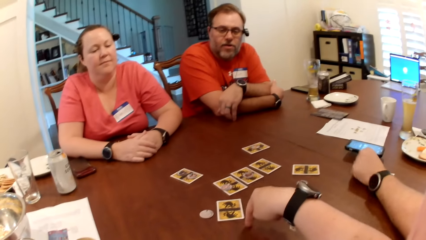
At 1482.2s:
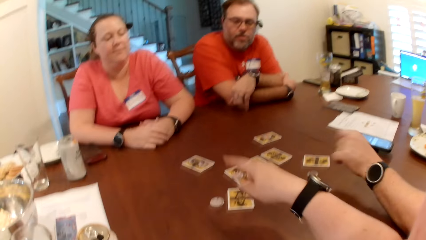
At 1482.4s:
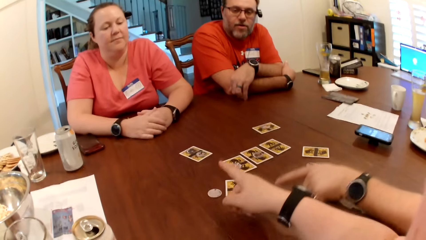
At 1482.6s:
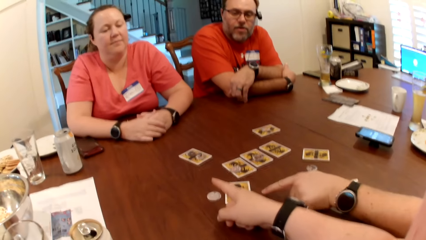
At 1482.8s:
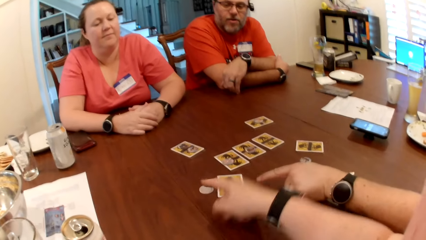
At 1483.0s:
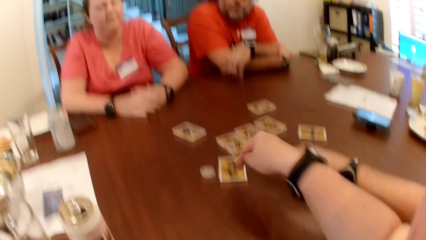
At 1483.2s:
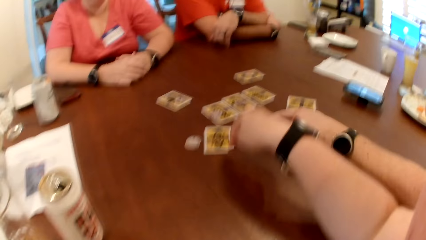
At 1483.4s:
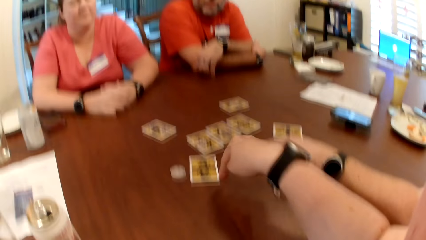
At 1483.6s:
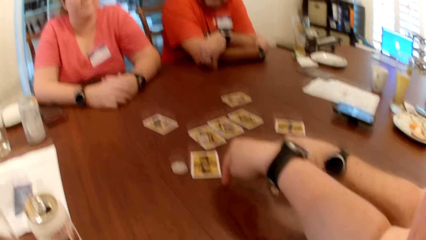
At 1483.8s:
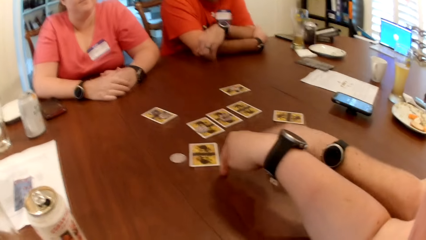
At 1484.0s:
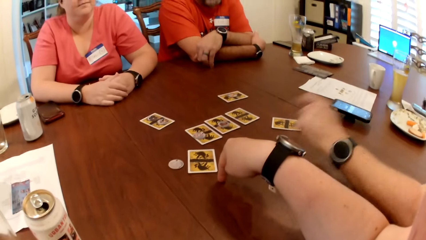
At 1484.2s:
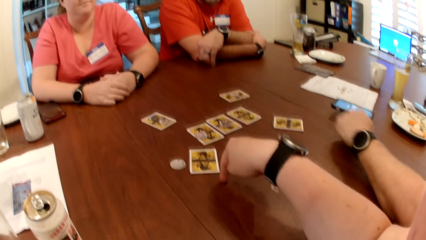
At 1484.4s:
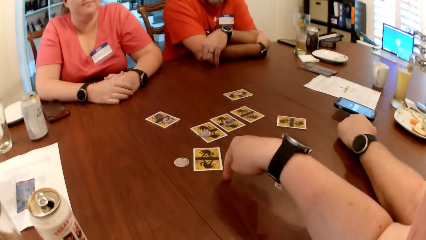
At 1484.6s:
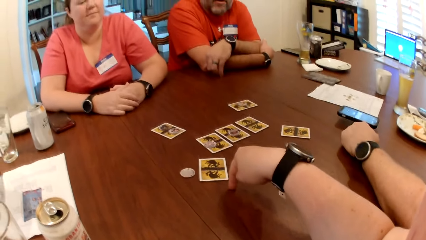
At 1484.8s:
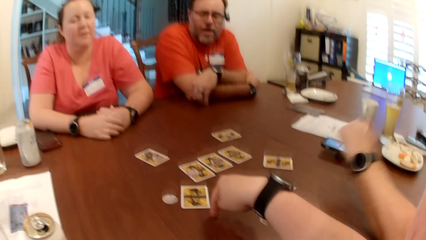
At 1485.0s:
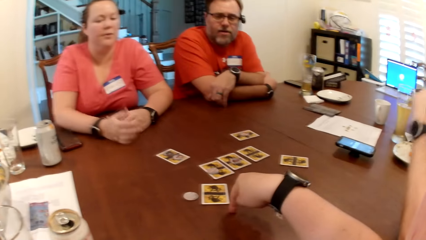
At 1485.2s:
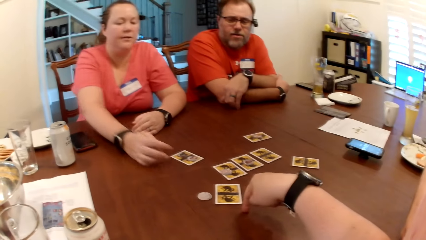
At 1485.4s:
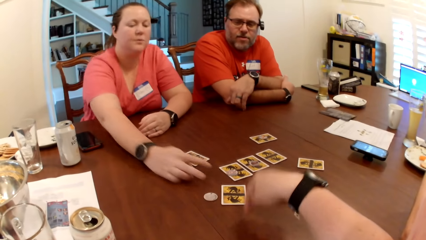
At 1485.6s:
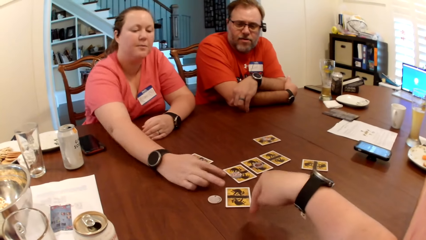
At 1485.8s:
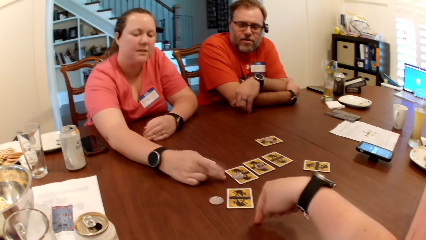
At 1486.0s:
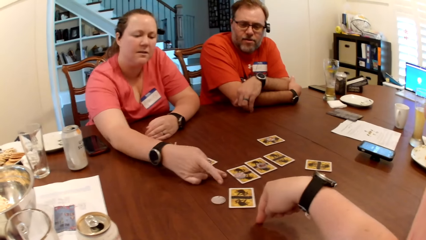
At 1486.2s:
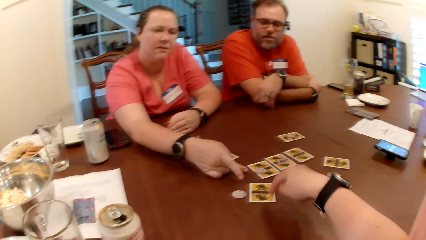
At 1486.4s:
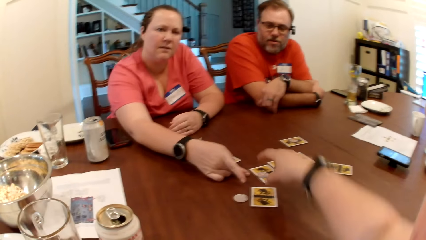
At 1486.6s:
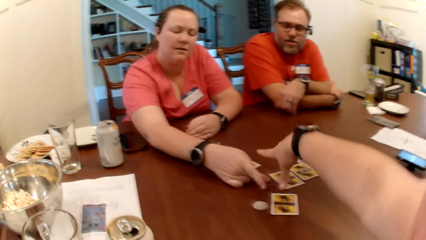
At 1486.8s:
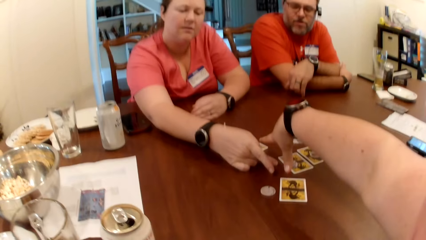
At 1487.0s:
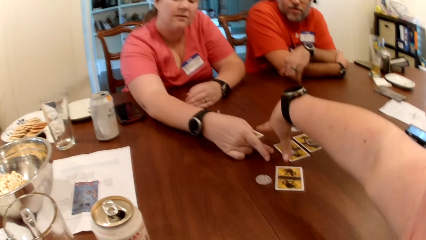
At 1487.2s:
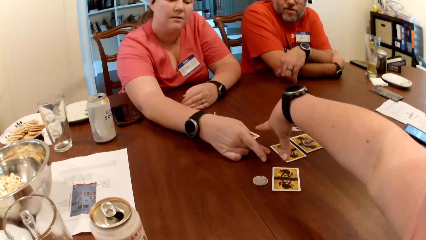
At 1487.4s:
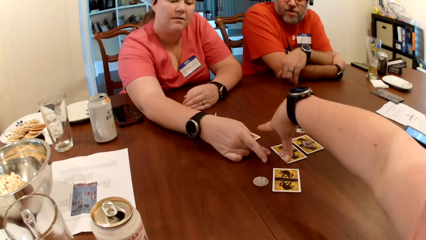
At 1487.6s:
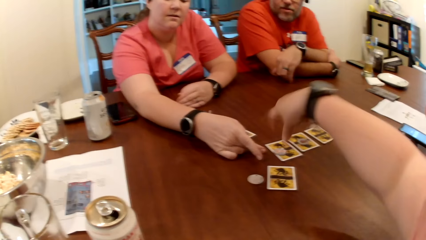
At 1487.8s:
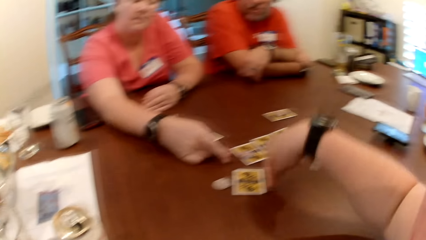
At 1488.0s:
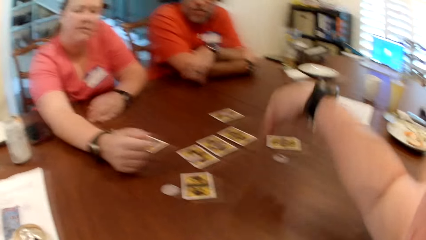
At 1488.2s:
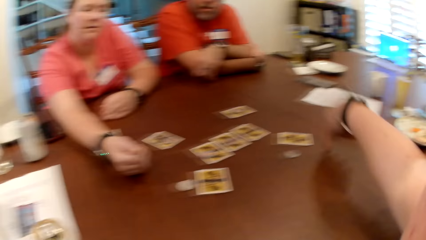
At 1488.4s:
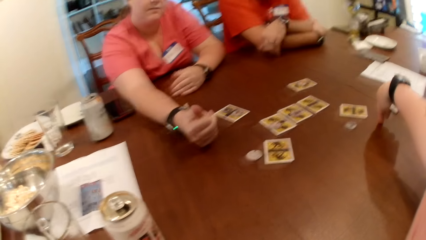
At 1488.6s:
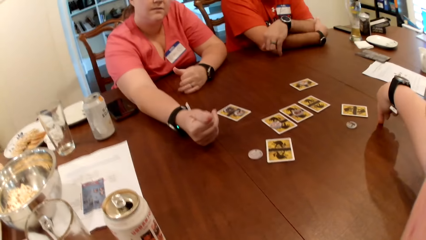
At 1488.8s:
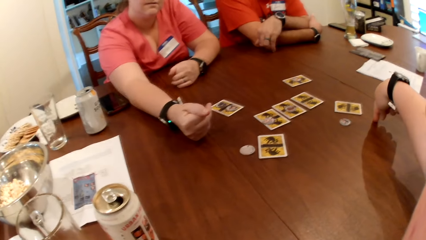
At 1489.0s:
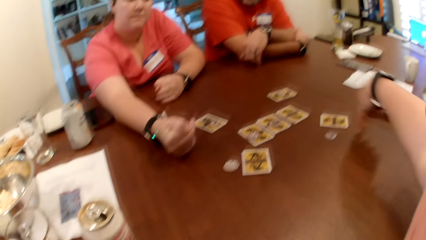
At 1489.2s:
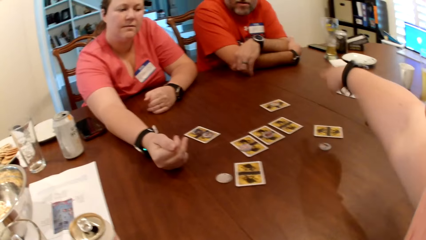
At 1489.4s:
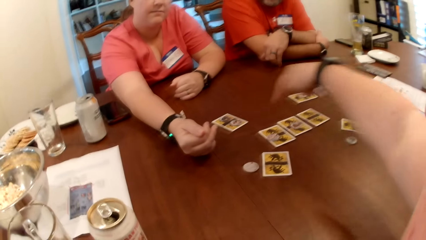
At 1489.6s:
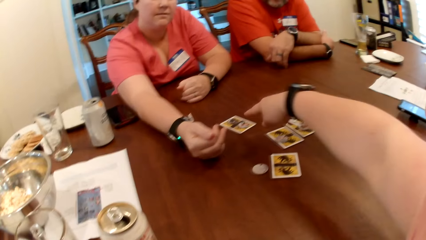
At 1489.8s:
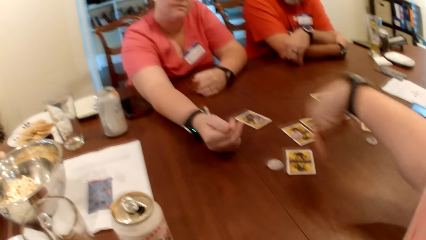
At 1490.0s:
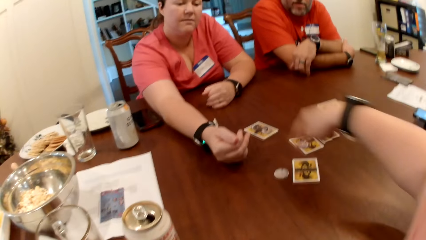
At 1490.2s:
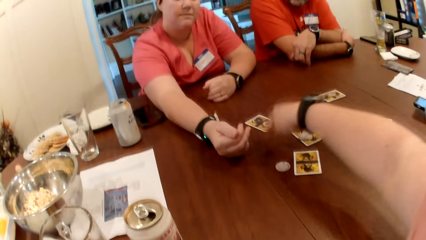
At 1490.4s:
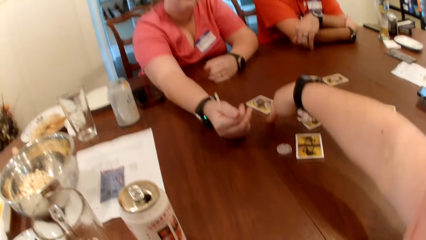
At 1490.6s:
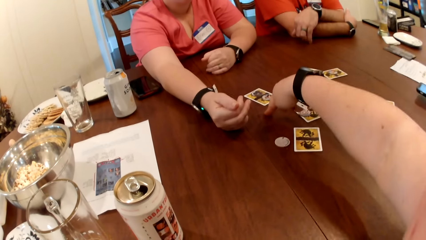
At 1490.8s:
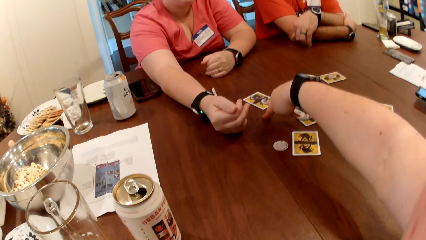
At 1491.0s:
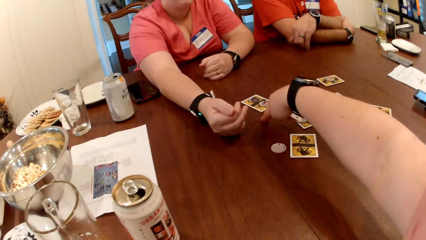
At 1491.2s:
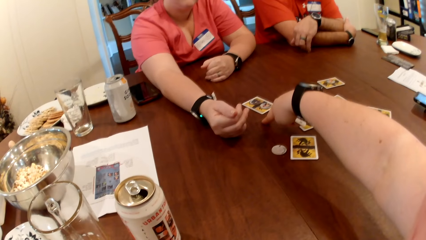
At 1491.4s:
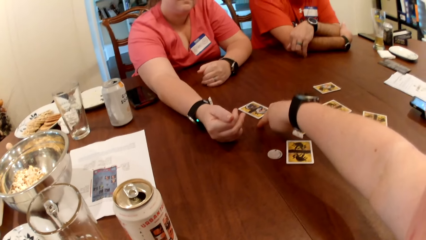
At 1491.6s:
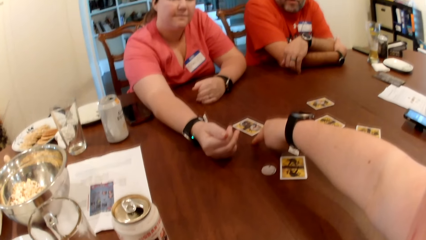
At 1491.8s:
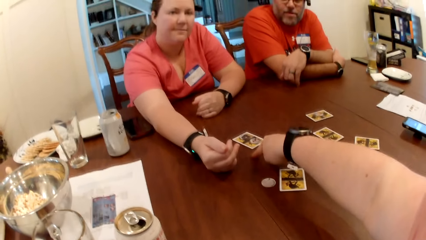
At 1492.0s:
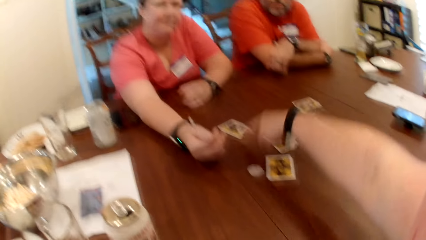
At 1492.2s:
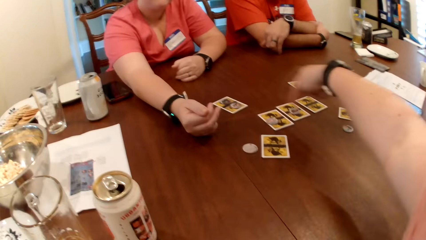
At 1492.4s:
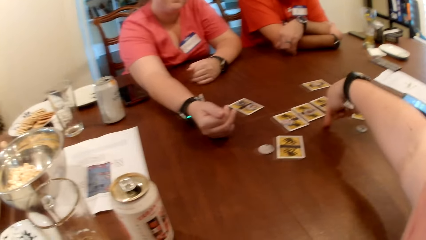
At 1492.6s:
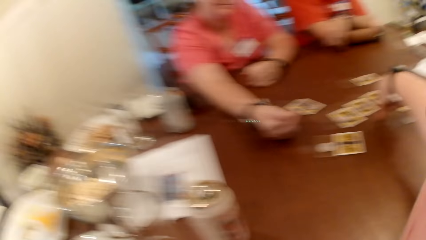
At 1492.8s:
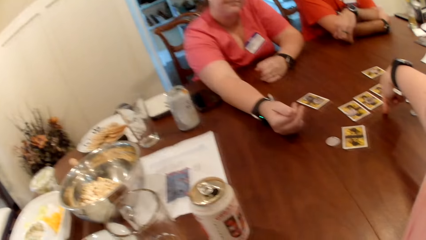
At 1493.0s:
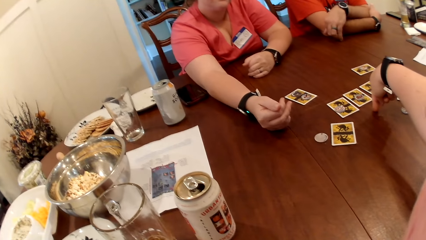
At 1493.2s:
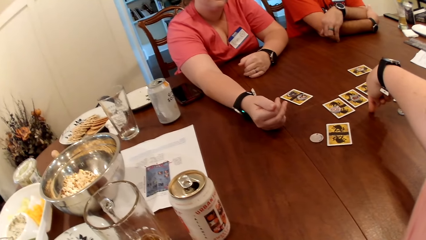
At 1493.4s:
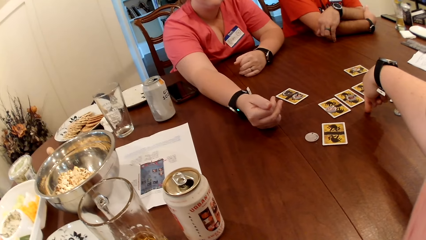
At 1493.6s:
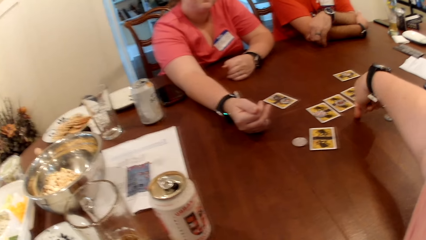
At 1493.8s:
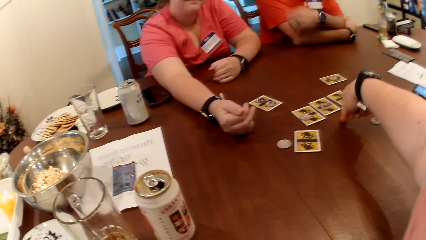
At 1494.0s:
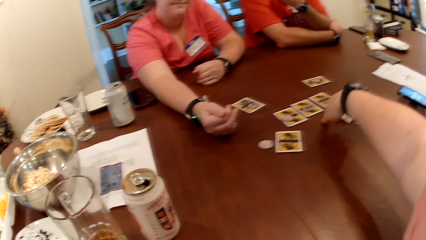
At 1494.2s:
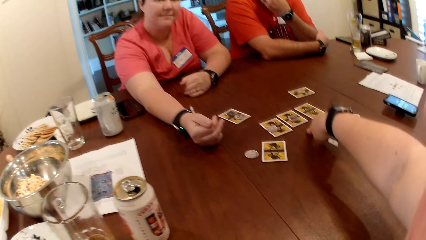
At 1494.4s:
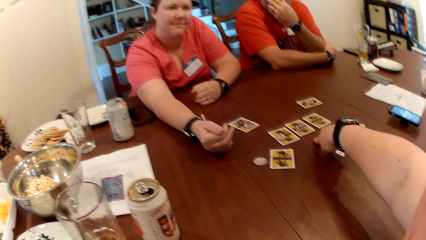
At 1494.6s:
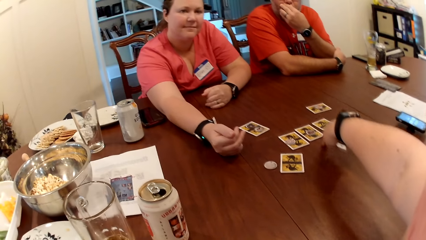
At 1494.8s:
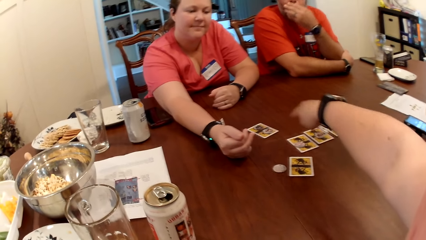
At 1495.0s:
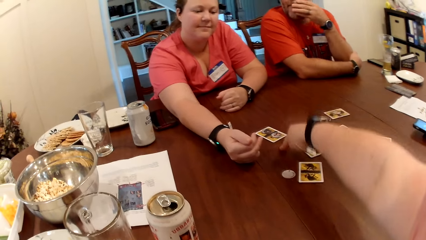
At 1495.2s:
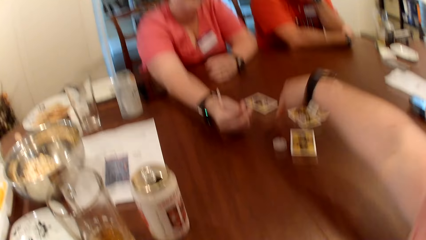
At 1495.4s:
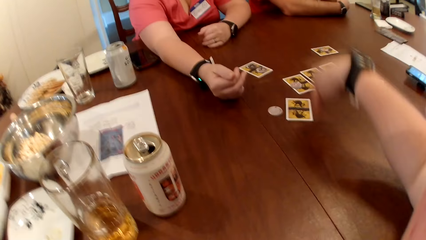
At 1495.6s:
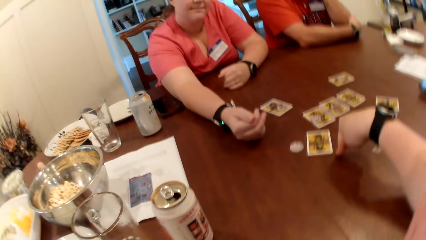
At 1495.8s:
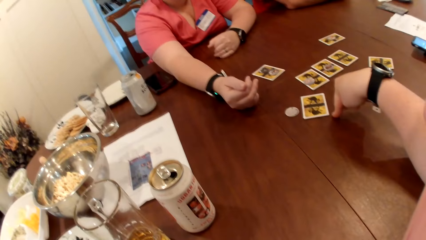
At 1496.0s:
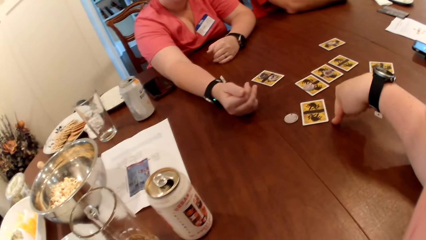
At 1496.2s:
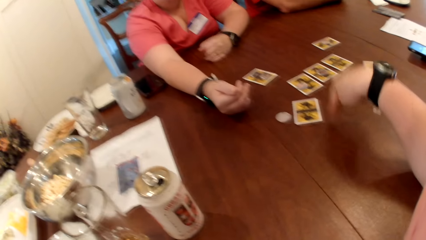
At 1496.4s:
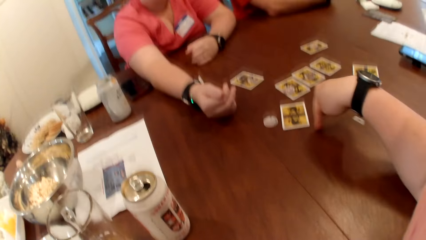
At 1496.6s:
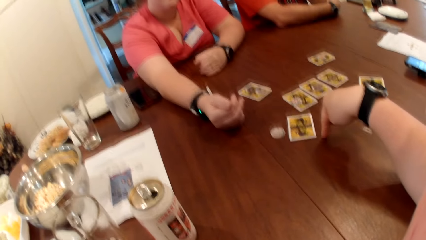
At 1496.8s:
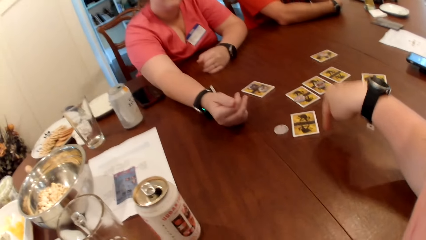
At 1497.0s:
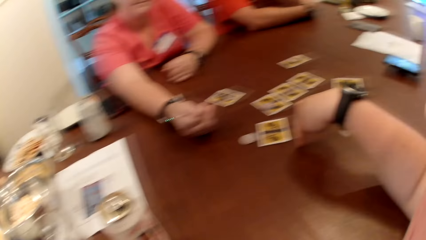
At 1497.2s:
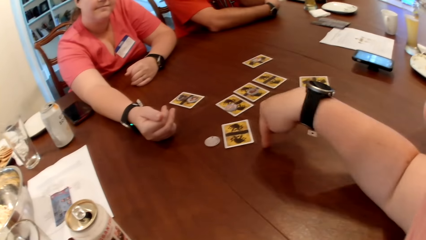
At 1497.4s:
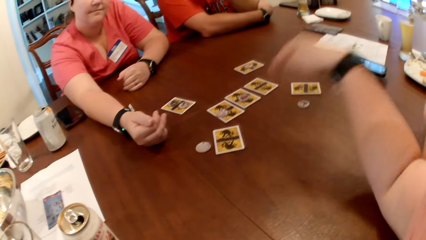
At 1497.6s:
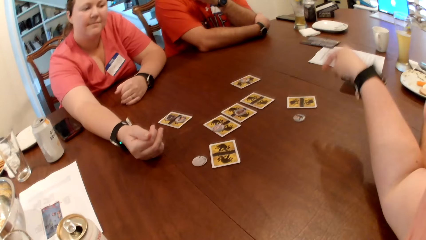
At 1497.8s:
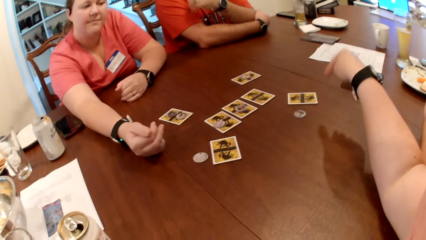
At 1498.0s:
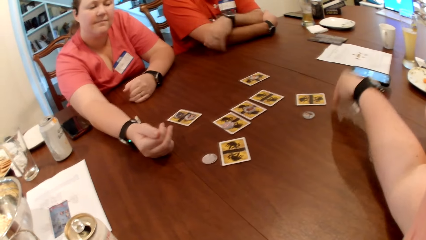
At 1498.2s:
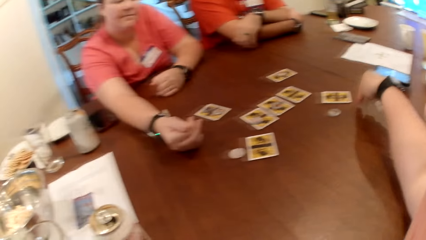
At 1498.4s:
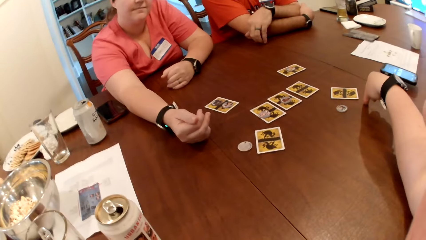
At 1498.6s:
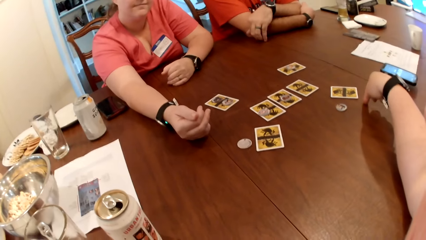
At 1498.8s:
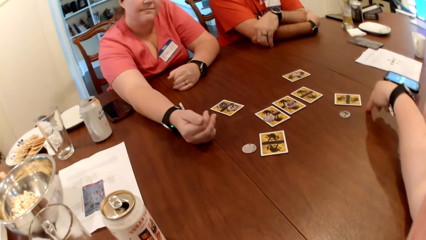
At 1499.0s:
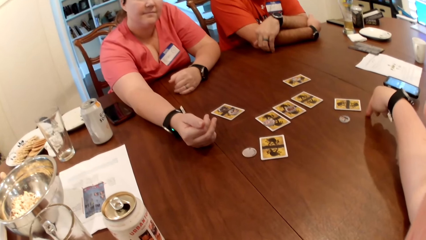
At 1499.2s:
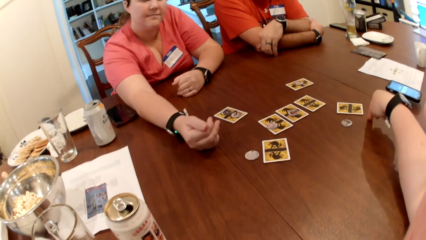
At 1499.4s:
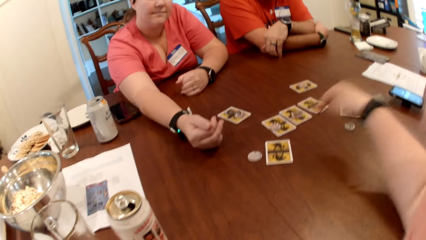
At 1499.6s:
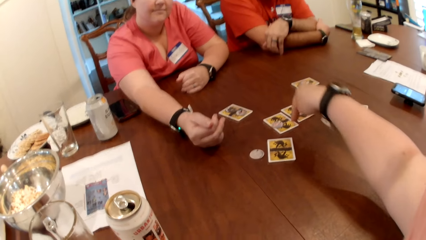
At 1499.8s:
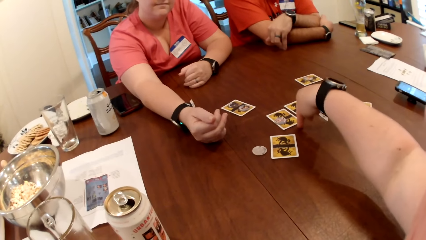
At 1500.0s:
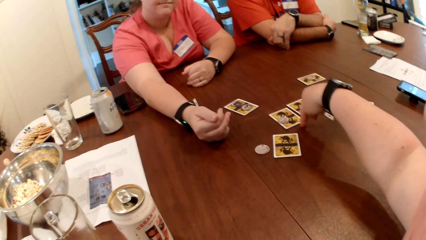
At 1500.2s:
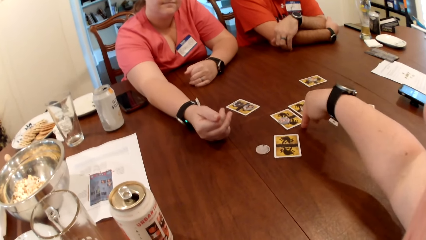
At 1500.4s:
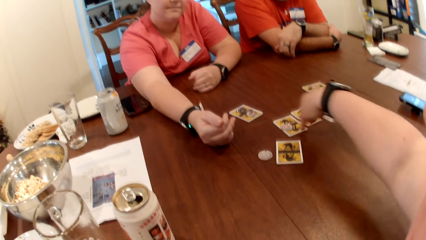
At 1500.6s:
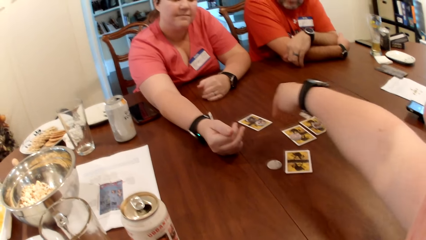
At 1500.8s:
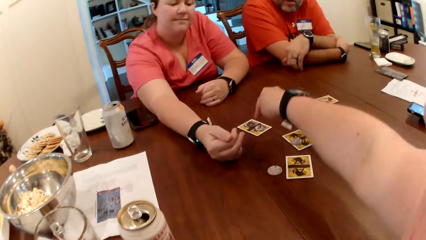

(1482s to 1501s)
The camera wearer describes the card game with her right hand. She taps on the table. A lady moves her hand. The camera wearer moves her hand.
